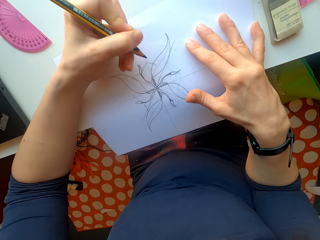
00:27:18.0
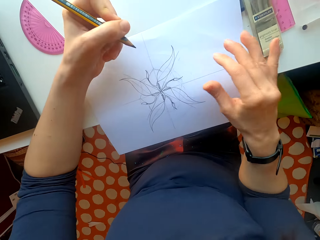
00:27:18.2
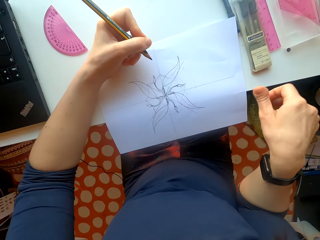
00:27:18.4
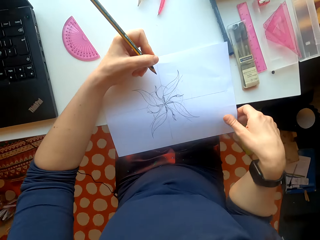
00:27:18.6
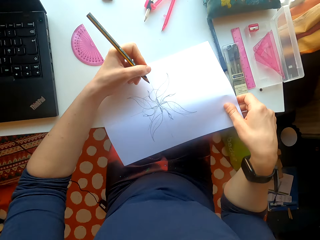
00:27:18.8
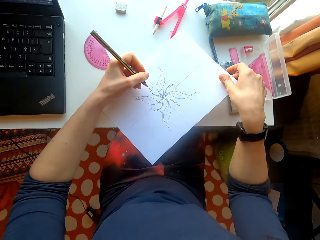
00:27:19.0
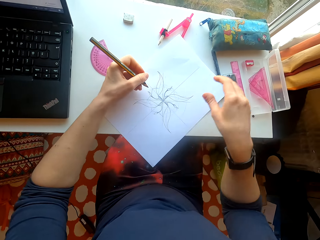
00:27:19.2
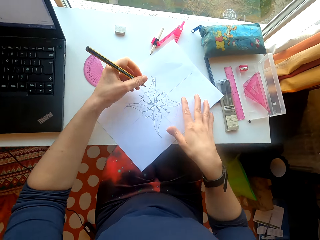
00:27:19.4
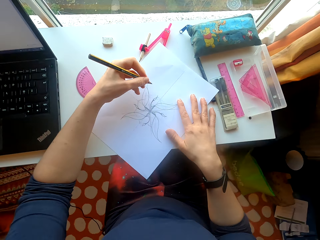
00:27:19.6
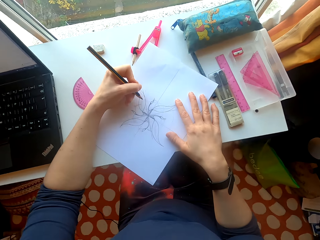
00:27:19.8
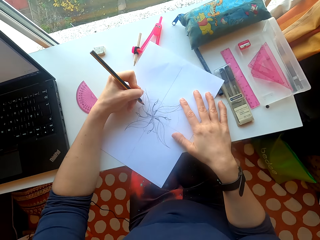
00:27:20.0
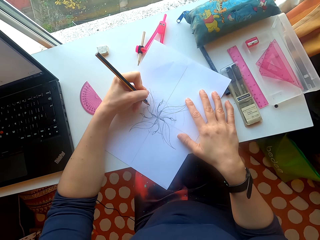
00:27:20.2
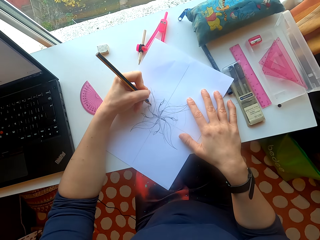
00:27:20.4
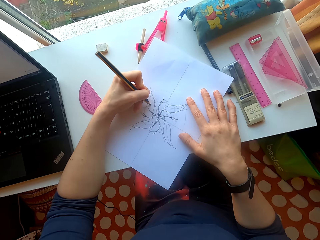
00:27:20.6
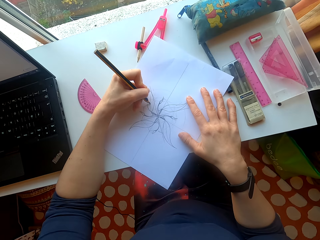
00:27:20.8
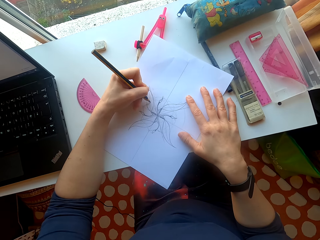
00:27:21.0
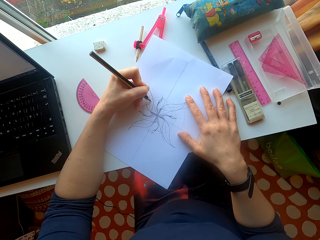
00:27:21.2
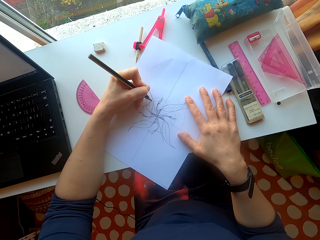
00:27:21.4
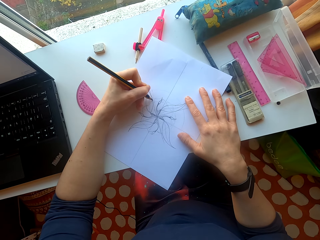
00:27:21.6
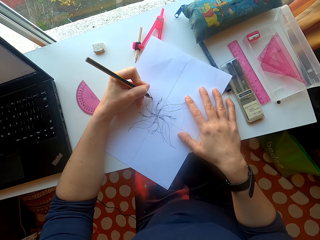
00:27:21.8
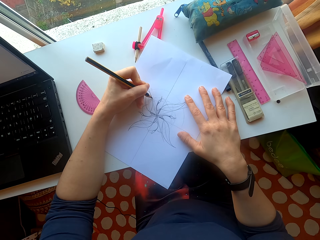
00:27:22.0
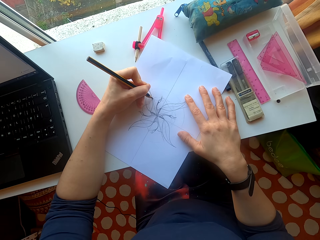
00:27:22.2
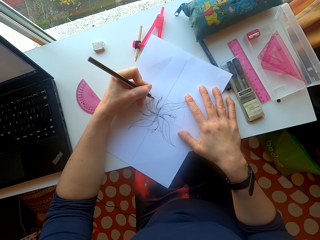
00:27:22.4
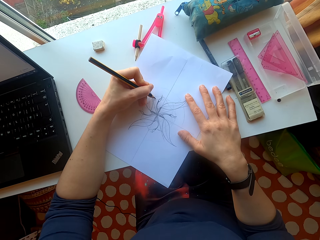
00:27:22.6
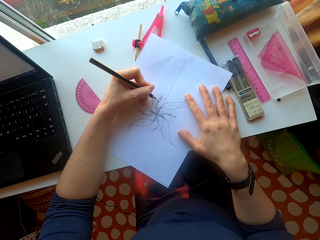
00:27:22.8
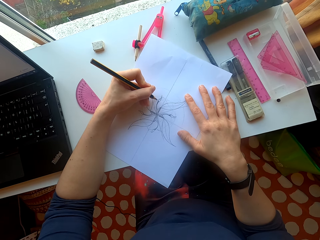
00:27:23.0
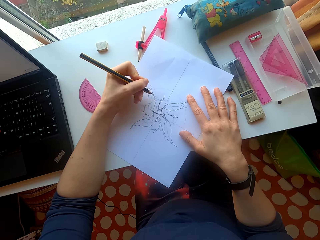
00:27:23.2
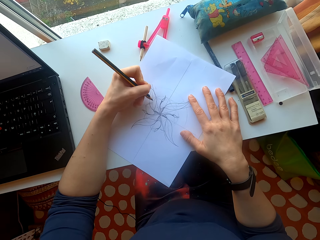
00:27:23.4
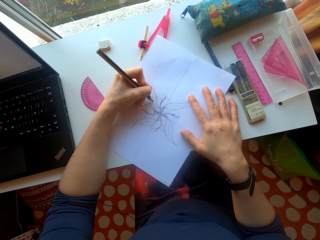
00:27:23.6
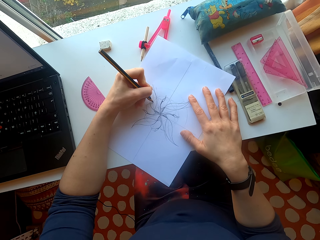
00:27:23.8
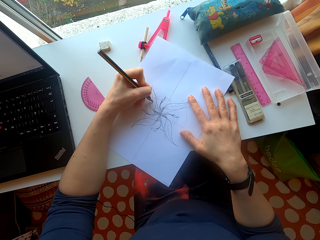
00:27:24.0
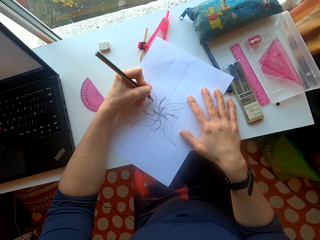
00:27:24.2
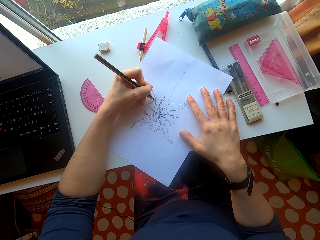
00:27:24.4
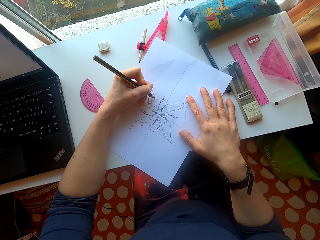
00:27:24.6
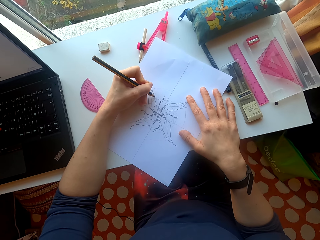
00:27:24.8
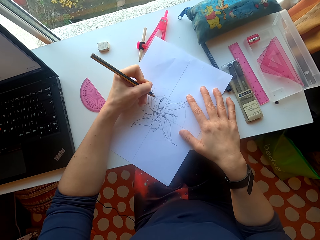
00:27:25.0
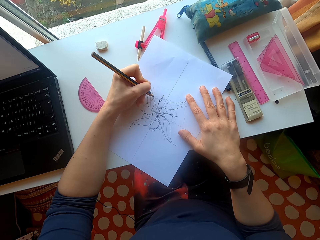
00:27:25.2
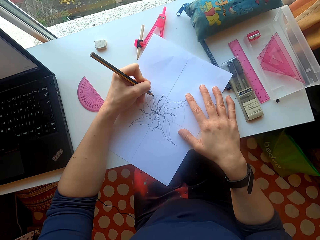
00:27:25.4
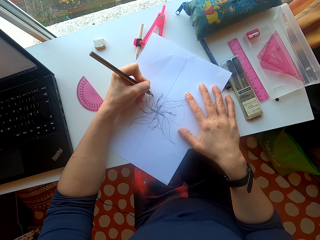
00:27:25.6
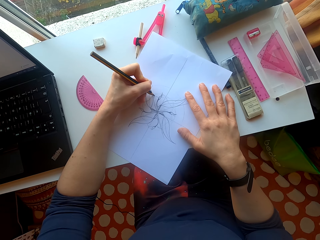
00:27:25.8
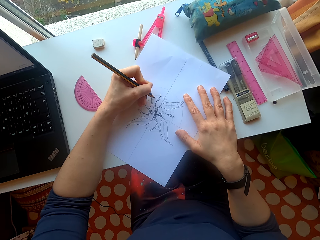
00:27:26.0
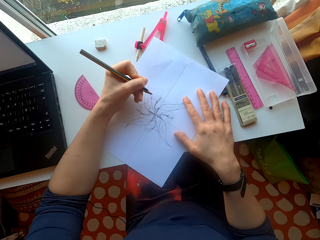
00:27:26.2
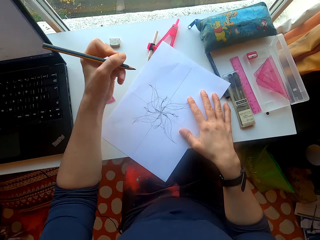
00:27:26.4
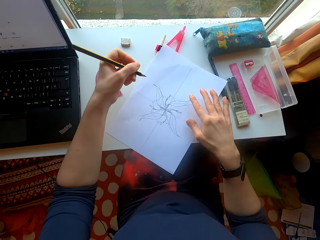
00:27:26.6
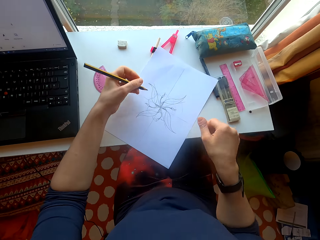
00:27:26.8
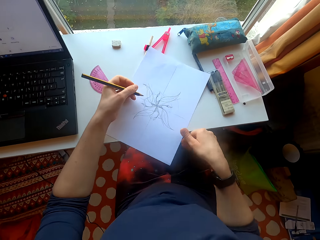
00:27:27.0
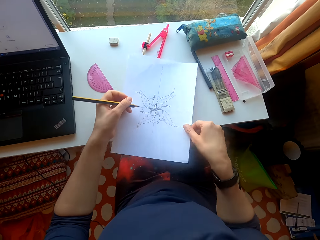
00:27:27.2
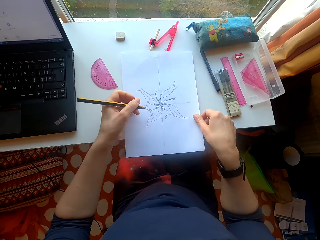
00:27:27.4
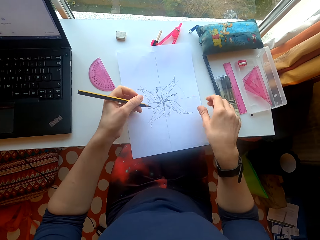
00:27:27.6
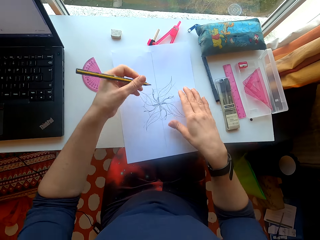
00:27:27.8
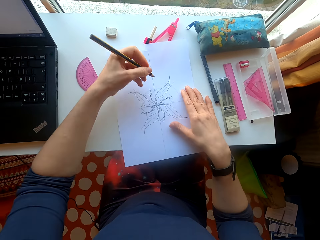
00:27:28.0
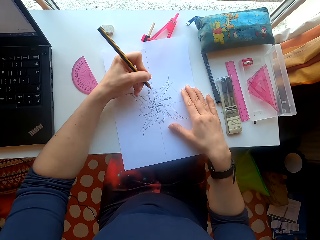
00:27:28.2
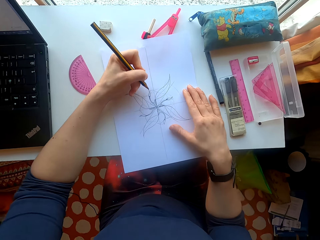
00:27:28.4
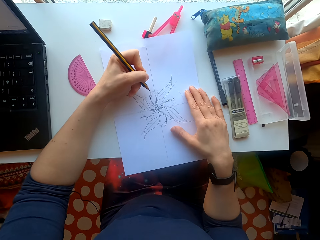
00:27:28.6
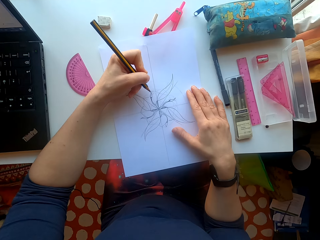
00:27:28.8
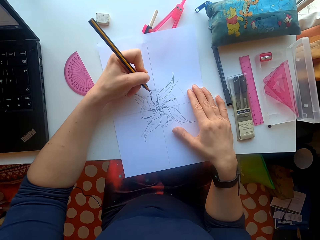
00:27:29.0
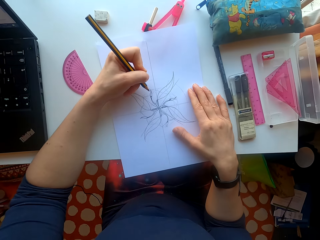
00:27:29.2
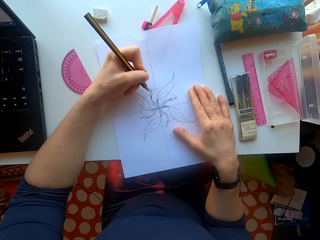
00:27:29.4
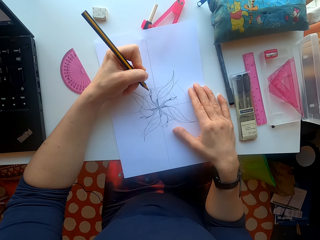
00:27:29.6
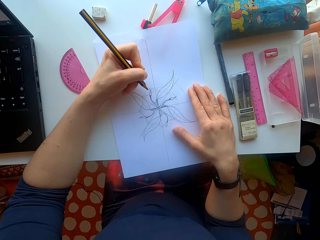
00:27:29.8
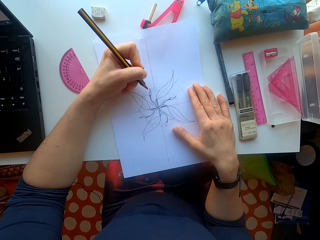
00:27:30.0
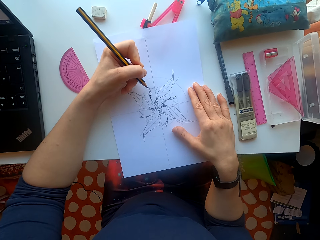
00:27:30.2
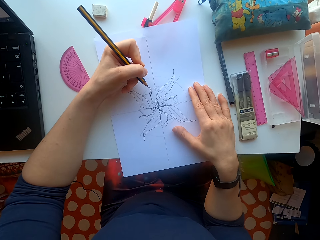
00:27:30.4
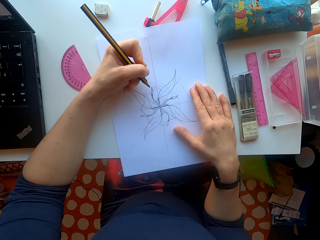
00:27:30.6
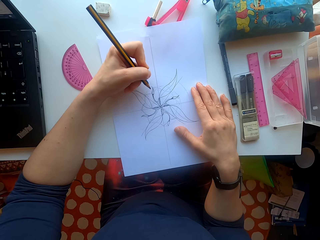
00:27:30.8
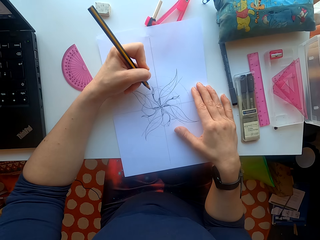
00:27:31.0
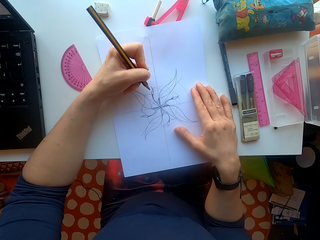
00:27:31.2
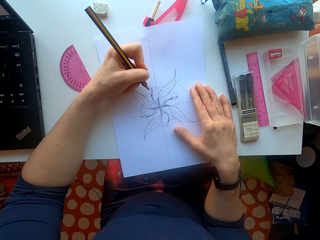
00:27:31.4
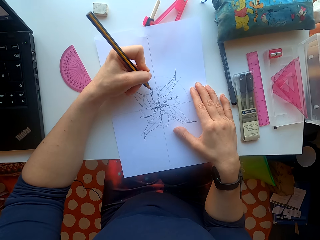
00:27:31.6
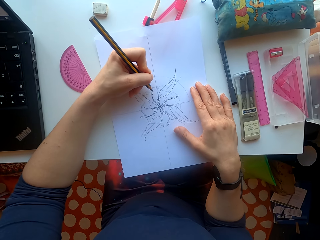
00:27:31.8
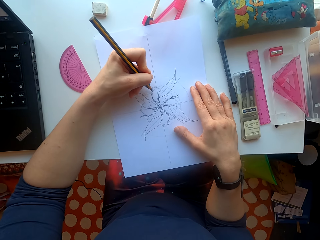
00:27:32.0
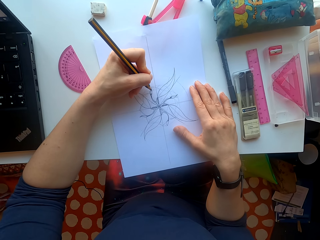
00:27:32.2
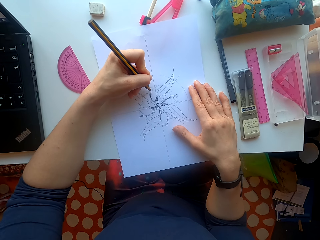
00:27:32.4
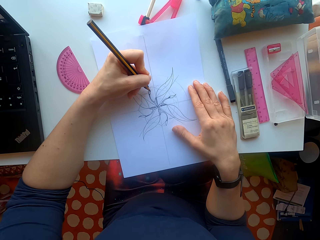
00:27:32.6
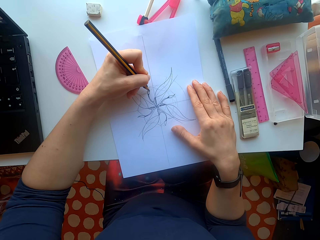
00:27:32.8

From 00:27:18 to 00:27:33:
The camera wearer moves the sheet of paper on the table. They turn the paper. They draw on the sheet of paper. They move the sheet of paper. They draw on the sheet of paper.

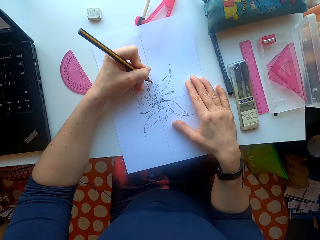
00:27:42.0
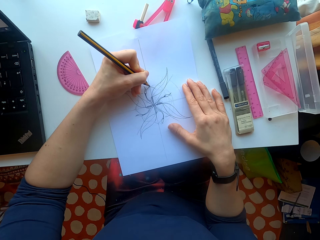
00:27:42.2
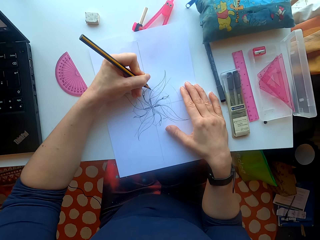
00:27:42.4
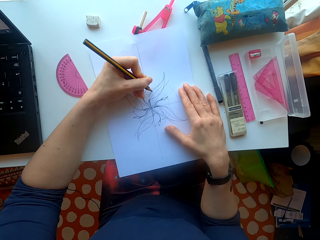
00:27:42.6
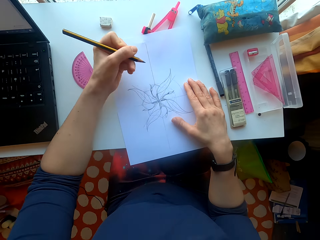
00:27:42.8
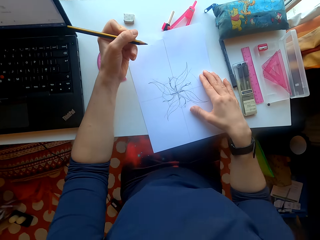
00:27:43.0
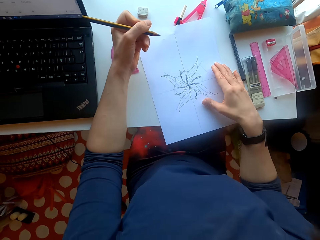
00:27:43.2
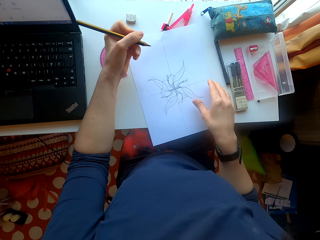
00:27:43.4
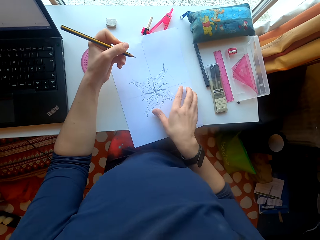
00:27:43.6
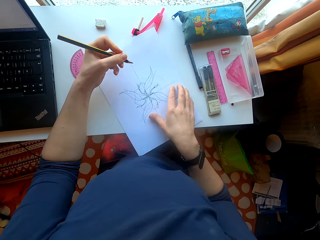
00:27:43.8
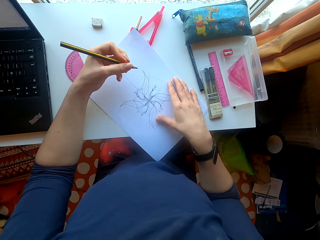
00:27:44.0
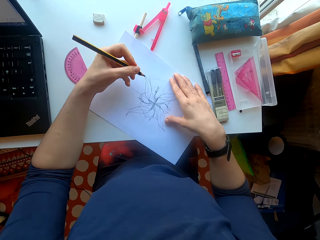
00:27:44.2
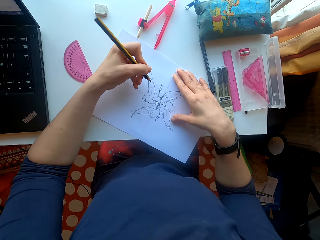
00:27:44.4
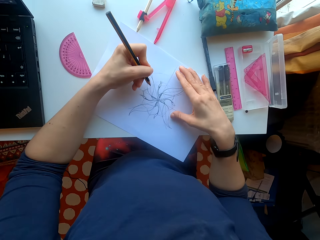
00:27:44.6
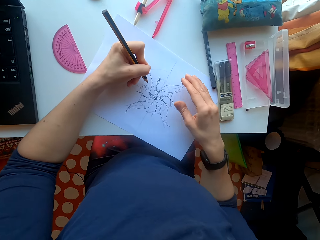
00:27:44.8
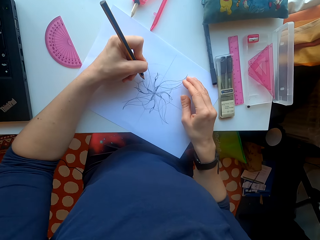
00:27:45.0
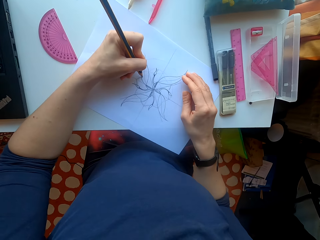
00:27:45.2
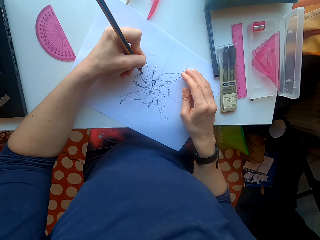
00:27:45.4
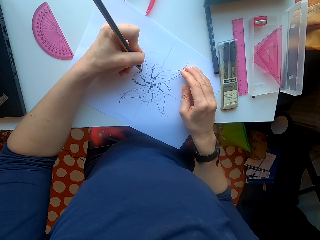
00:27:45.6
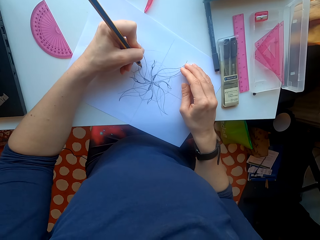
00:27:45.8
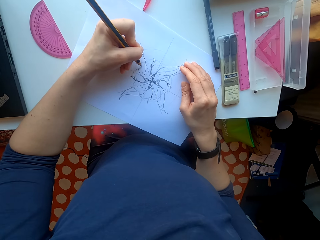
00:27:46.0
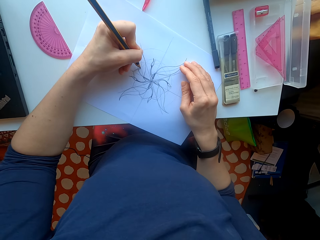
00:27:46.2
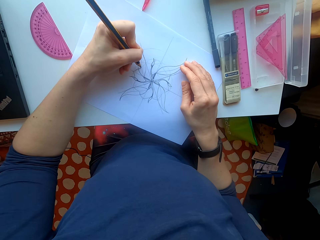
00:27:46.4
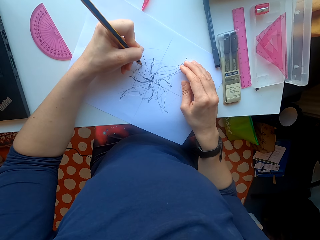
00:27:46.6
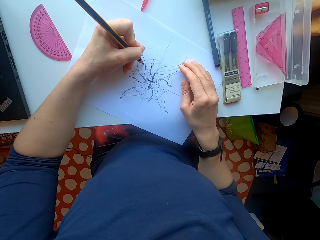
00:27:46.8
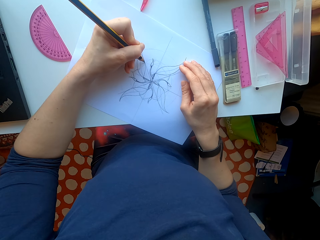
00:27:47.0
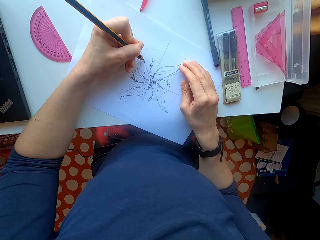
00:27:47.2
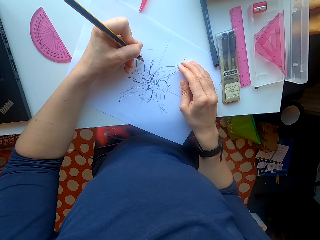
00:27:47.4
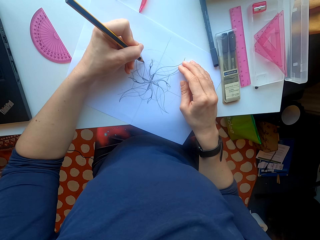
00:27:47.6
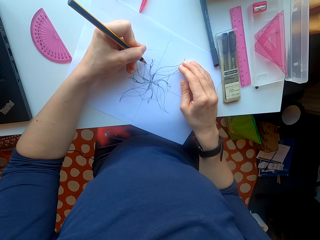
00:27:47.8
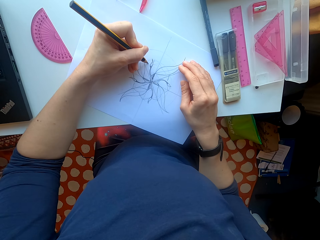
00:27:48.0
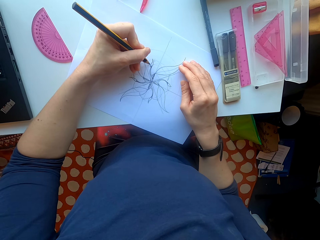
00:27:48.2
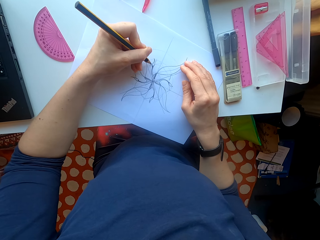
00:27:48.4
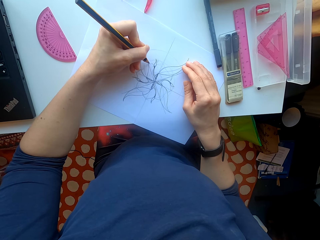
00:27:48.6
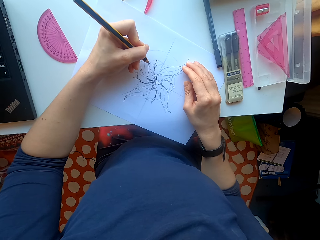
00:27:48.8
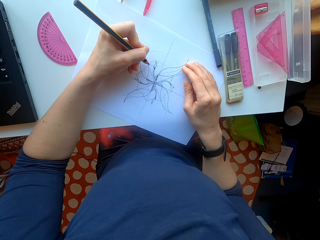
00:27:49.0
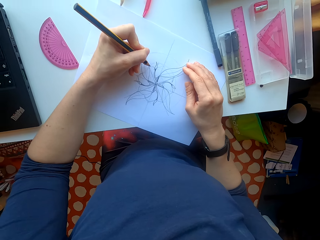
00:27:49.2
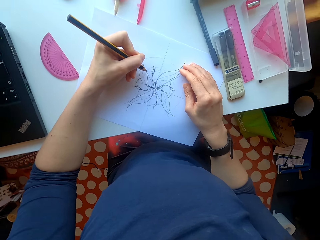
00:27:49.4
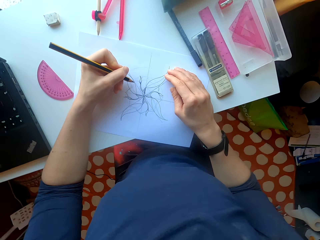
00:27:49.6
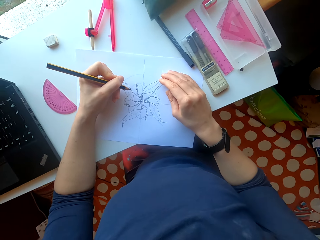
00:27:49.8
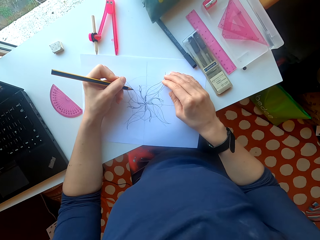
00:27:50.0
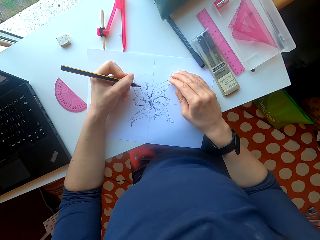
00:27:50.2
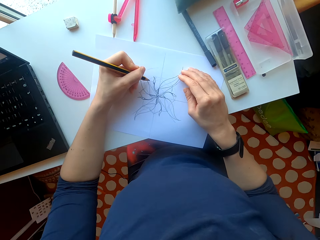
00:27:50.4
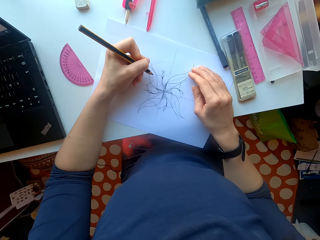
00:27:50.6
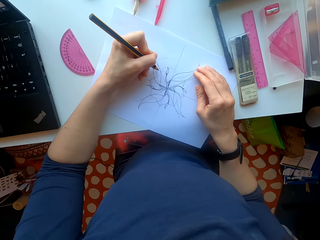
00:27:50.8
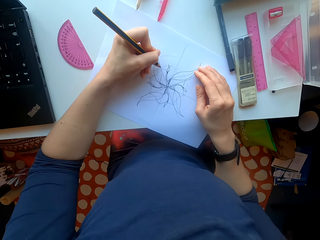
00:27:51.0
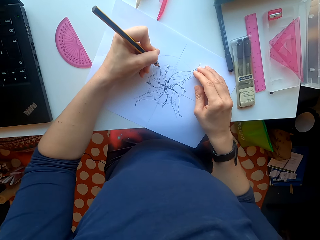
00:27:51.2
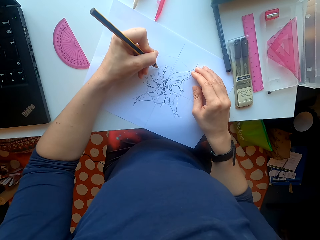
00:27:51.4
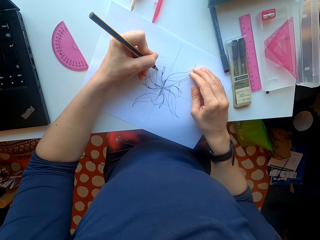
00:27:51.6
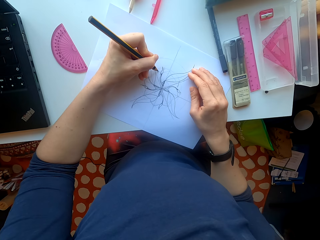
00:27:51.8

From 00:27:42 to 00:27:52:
The camera wearer moves a sheet of paper. They draw on the sheet of paper.
